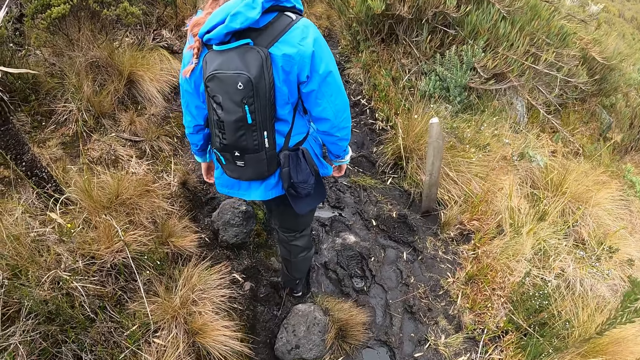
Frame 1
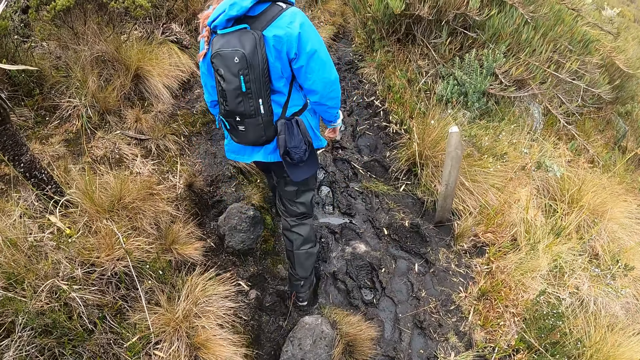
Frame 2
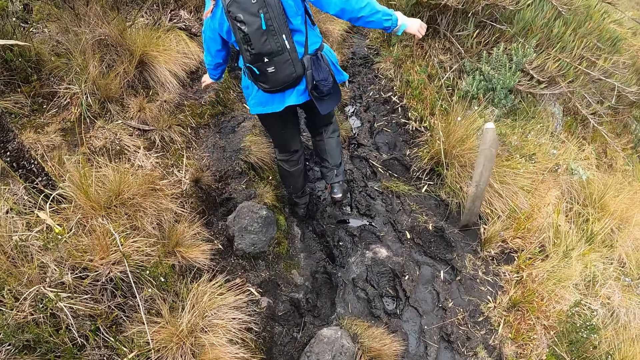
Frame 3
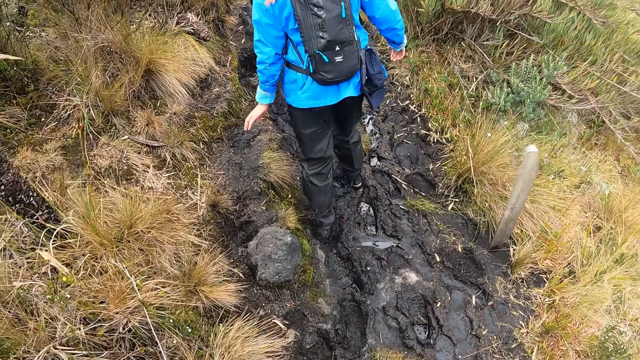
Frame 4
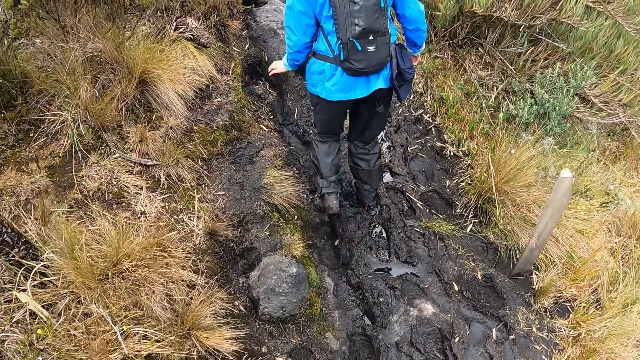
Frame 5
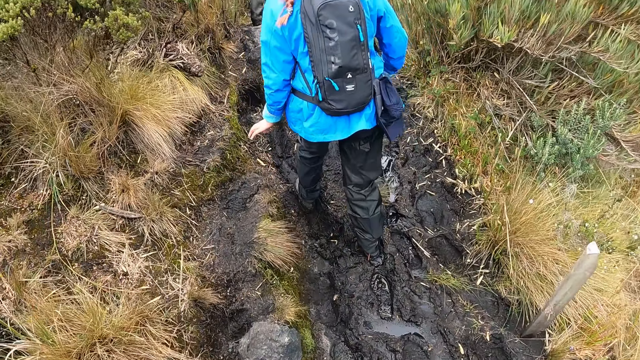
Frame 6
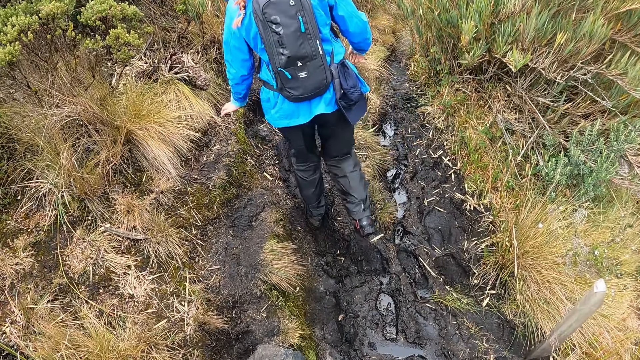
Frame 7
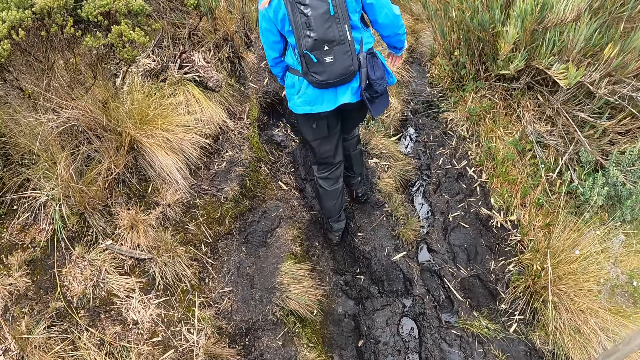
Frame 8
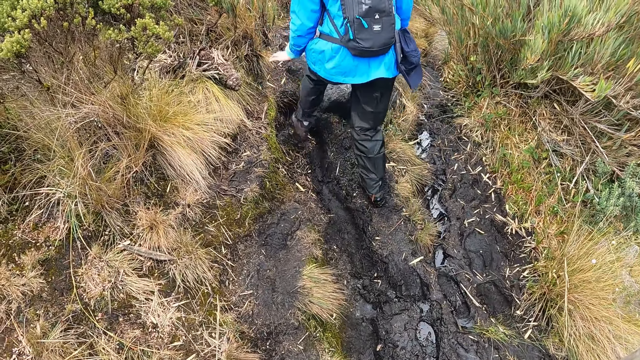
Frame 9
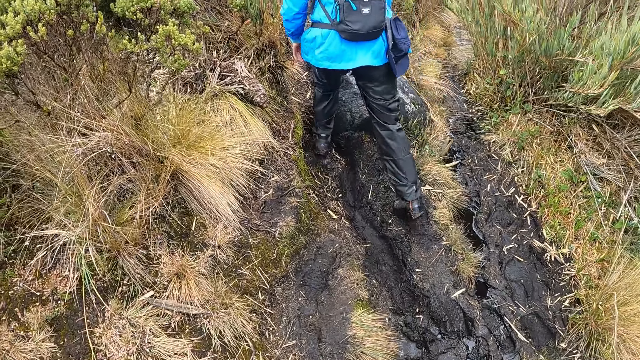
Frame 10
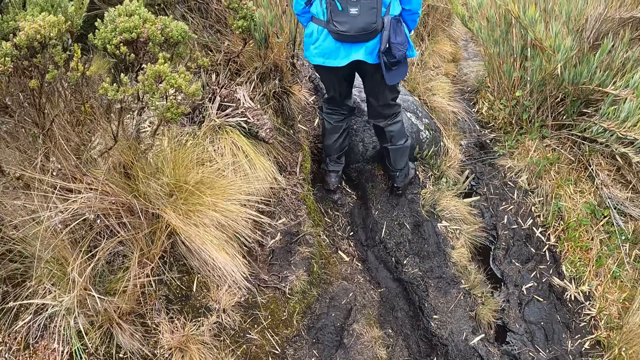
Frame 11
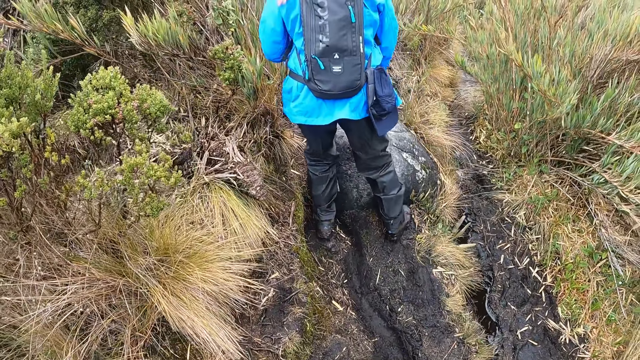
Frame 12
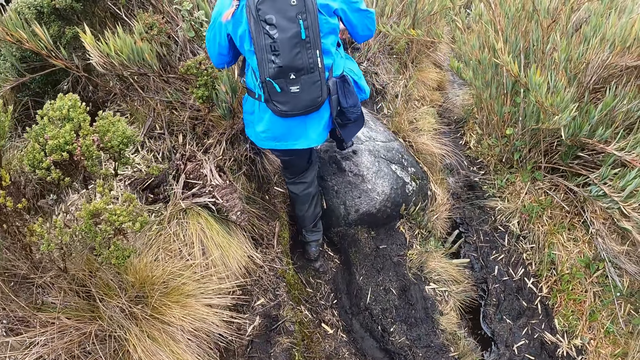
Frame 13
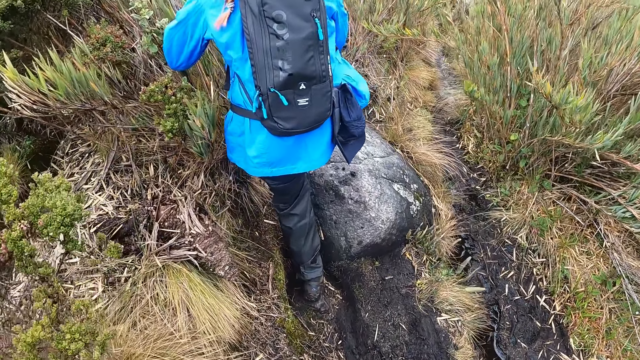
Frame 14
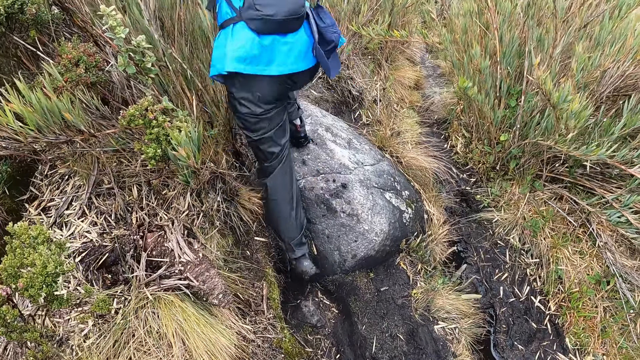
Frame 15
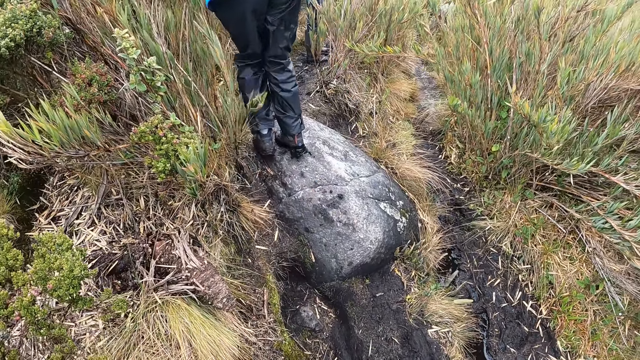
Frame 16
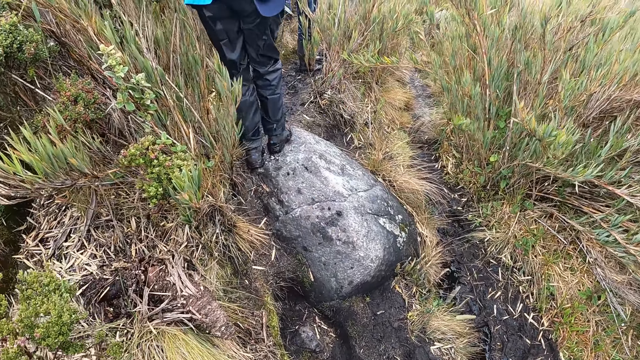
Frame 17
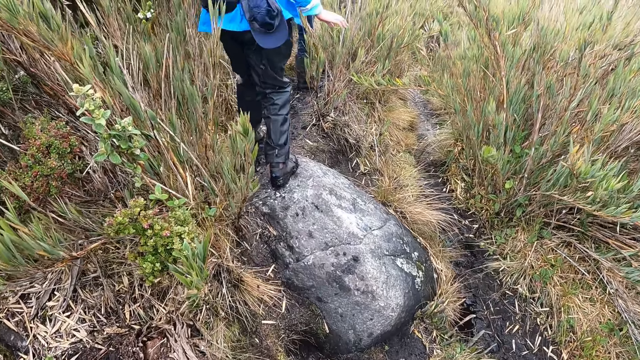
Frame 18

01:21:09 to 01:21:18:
The woman climbs a rock.

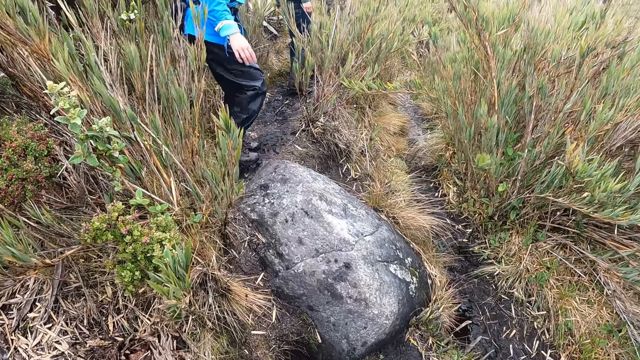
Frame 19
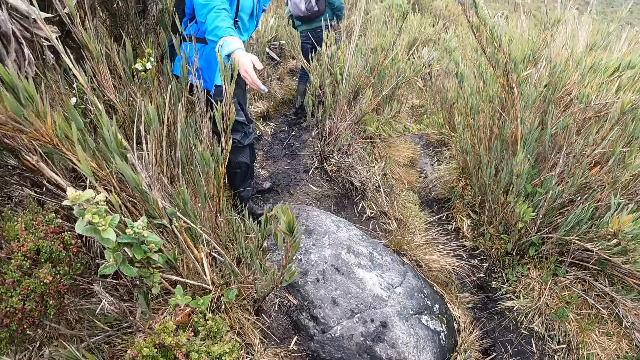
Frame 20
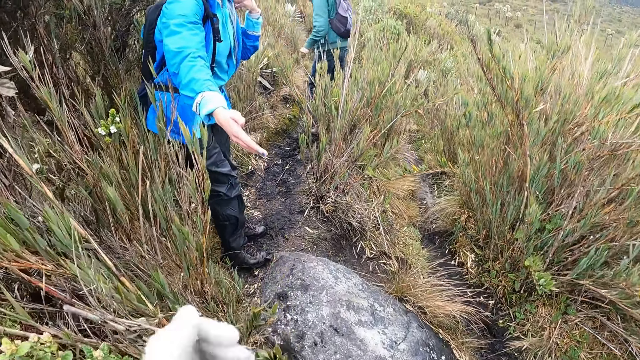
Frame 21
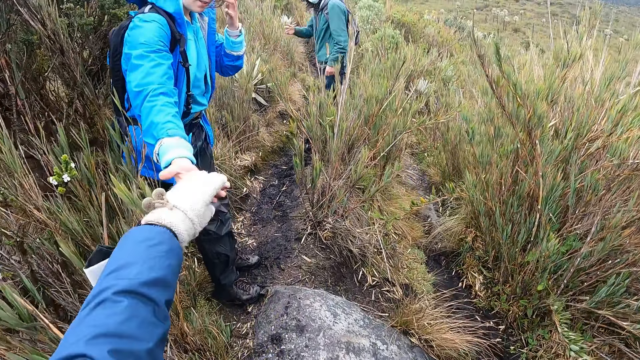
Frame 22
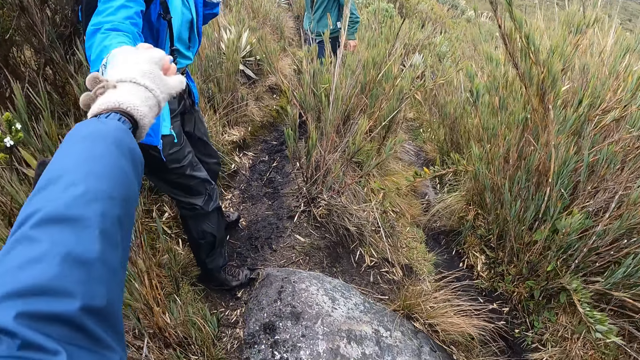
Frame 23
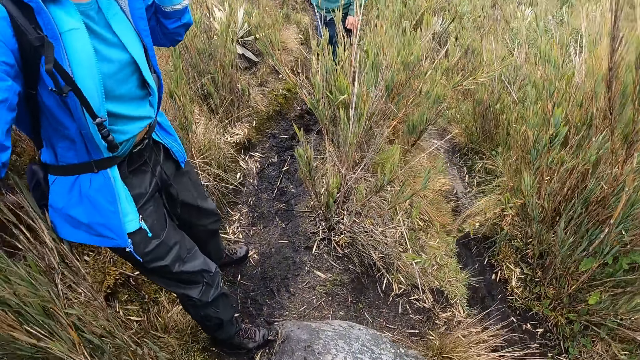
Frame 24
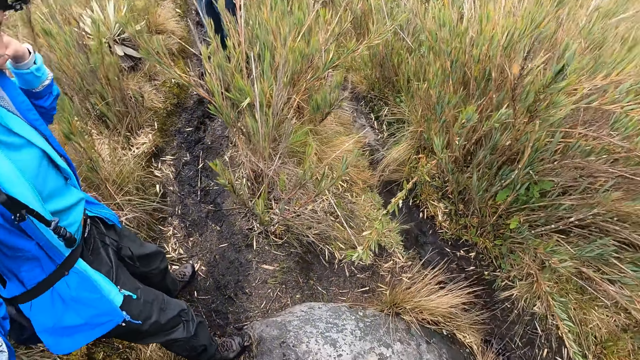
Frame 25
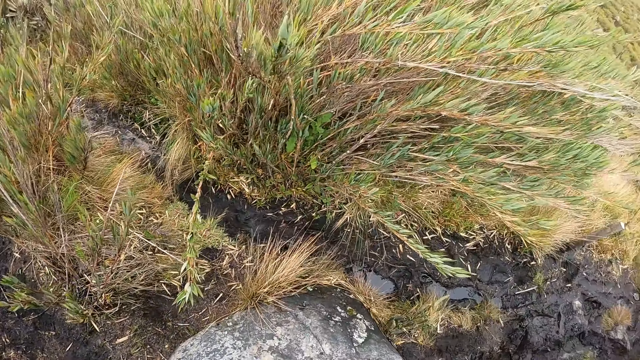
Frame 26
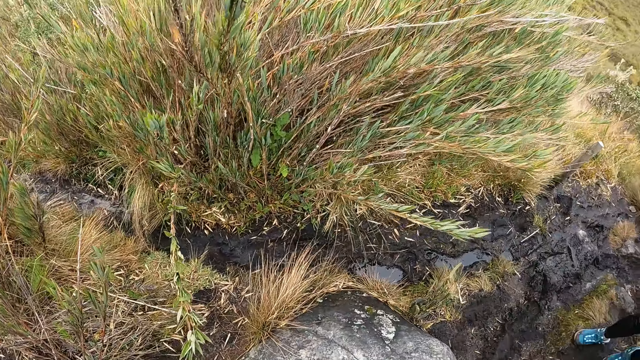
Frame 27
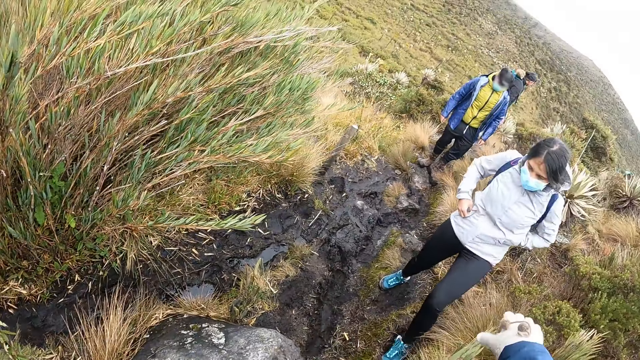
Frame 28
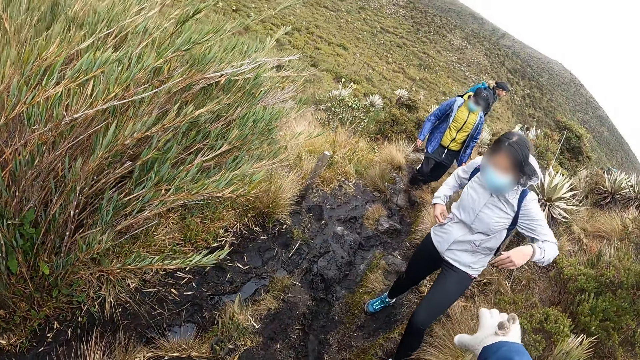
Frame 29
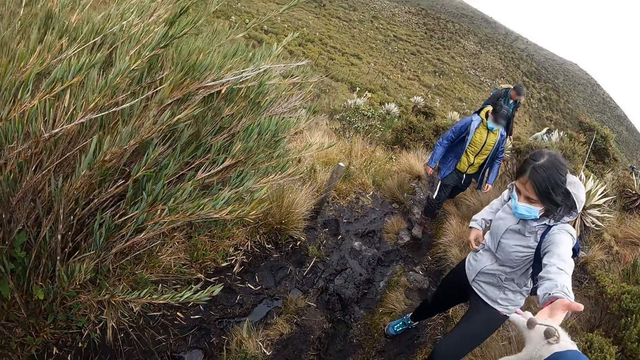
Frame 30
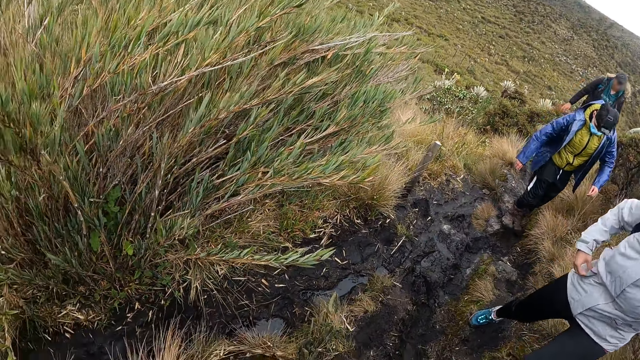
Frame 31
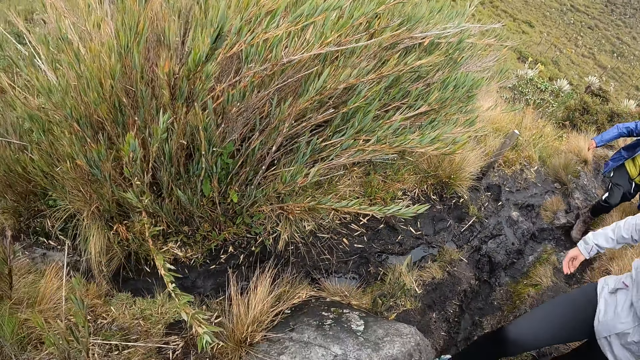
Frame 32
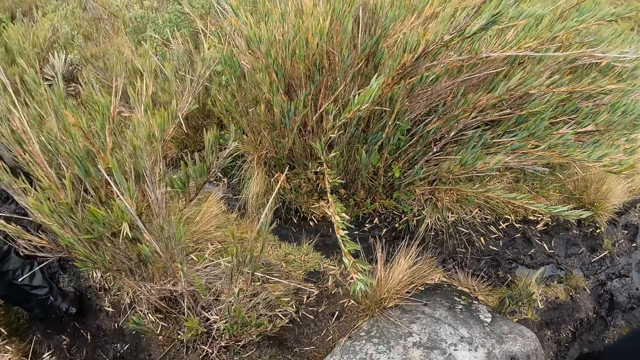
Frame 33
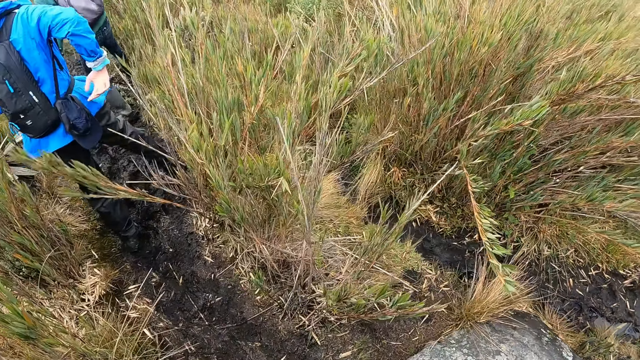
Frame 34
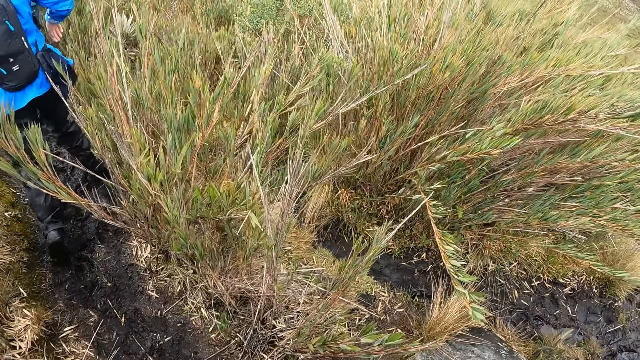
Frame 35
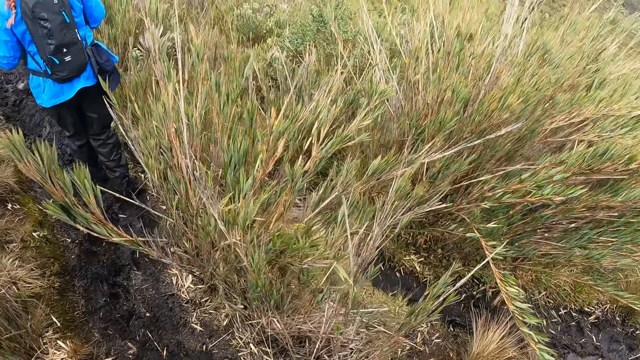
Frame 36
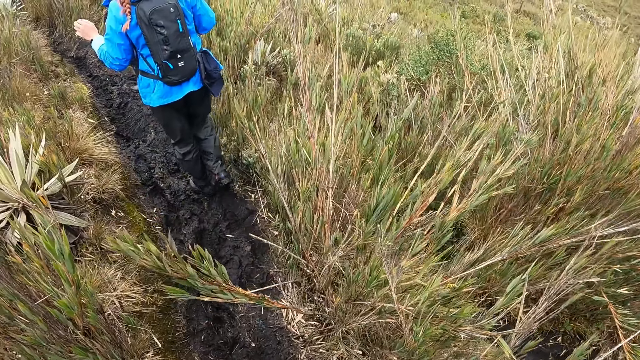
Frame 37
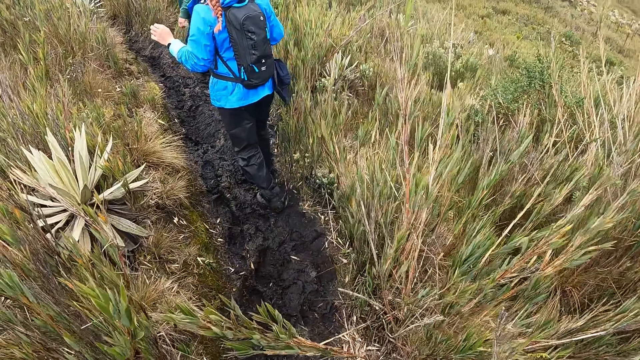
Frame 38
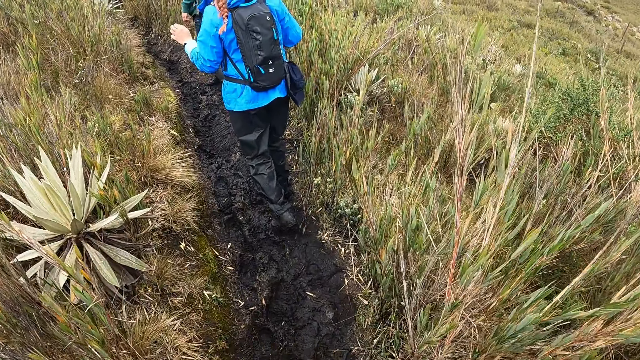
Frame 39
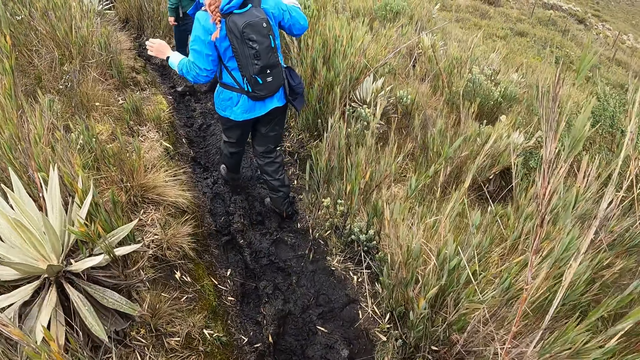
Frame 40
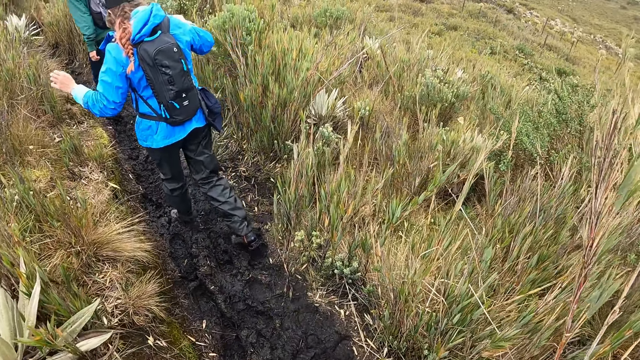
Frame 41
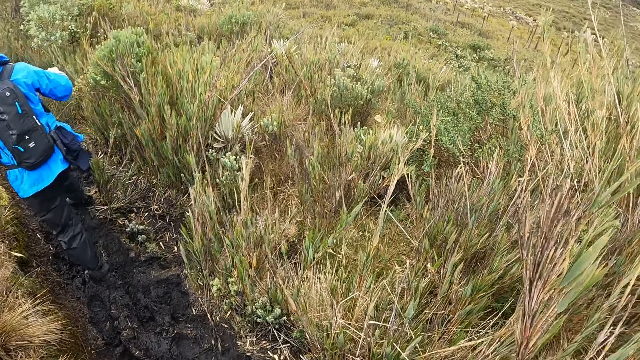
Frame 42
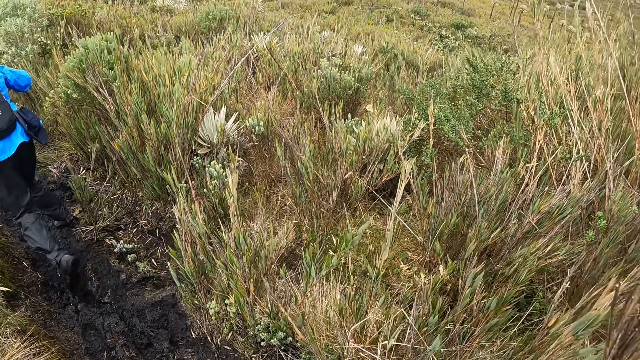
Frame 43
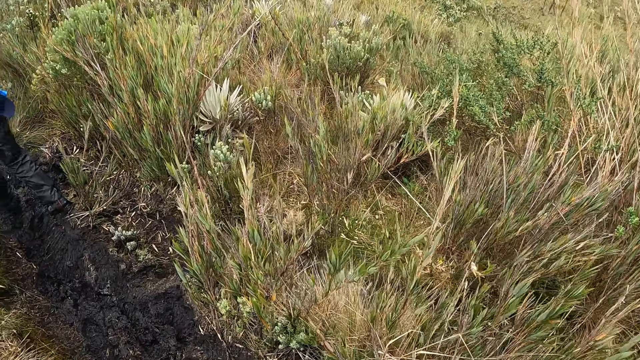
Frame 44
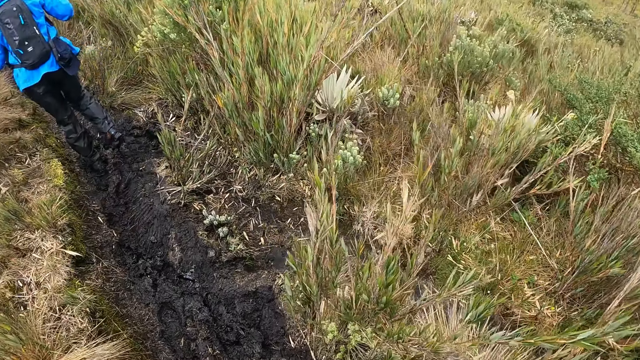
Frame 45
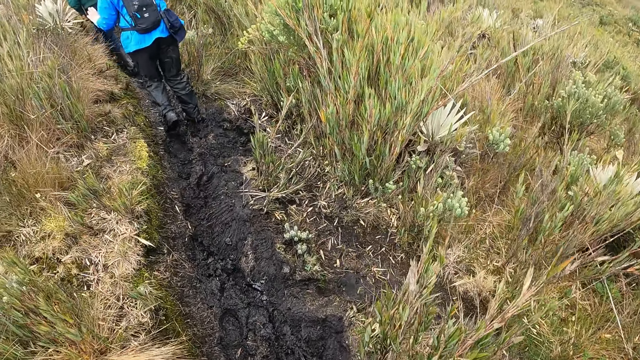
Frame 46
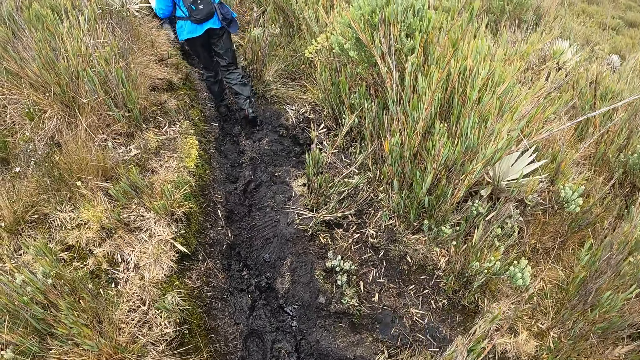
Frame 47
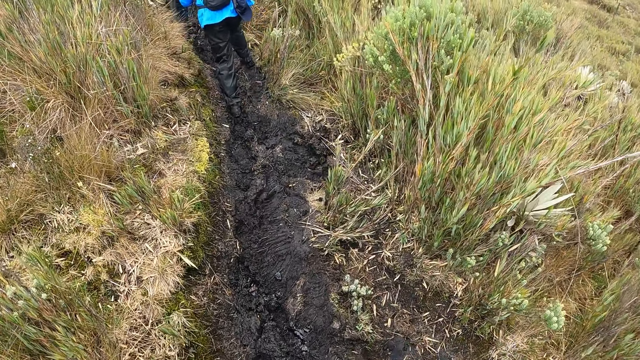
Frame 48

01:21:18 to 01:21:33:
The camera wearer gives a person his hand. A woman supports the camera wearer with his right hand. The camera wearer gives another person his hand. He supports another woman with his right hand.
